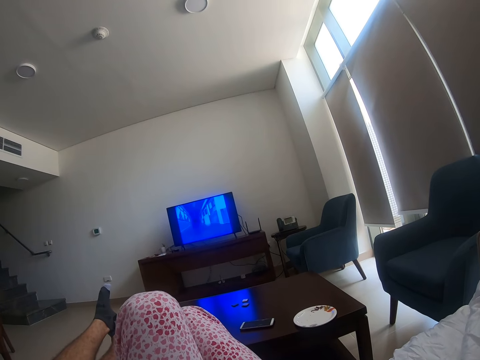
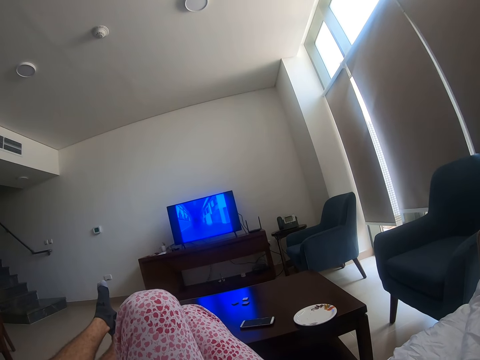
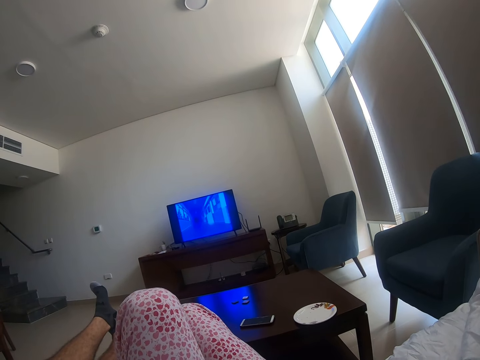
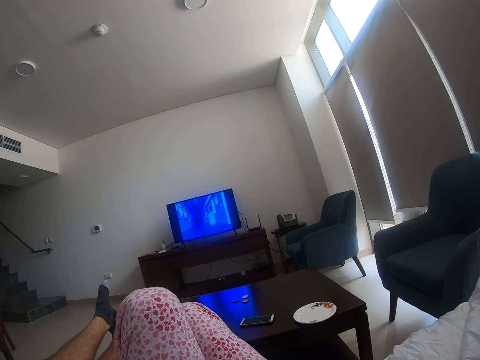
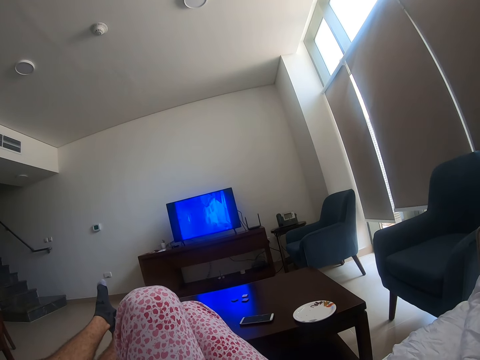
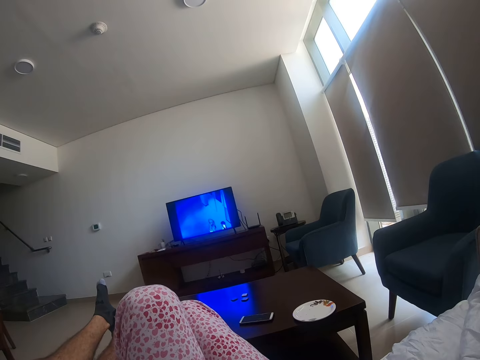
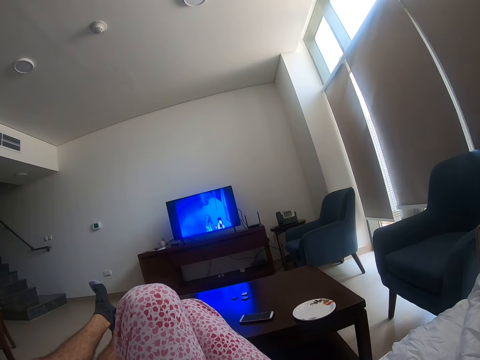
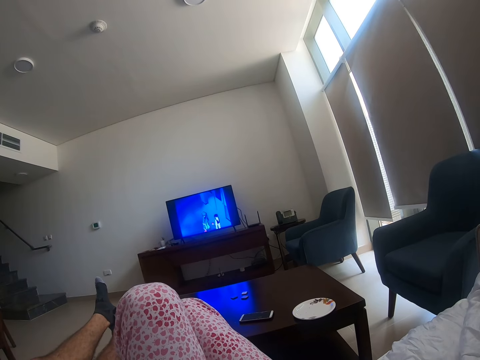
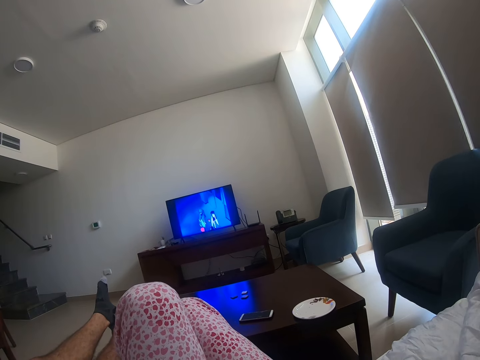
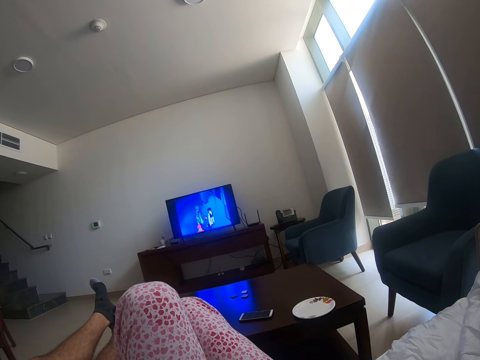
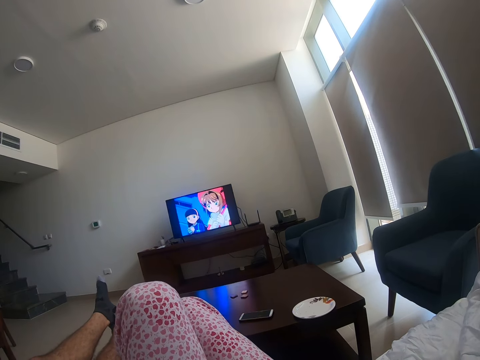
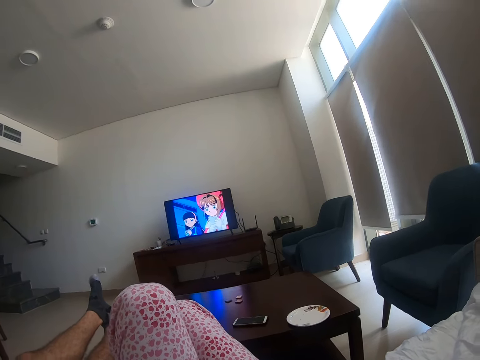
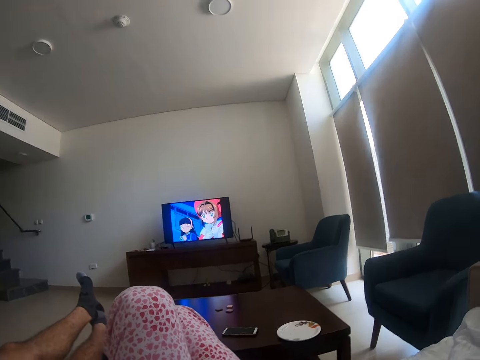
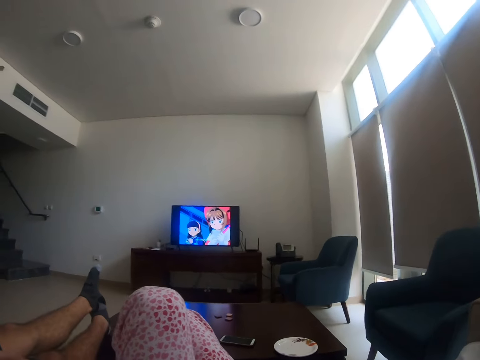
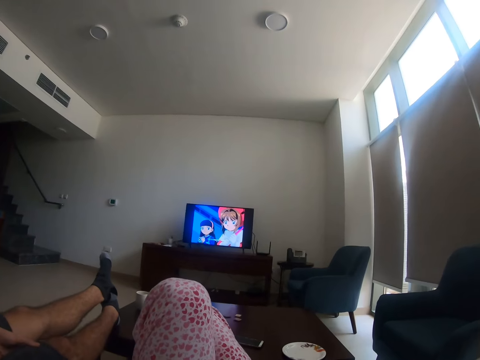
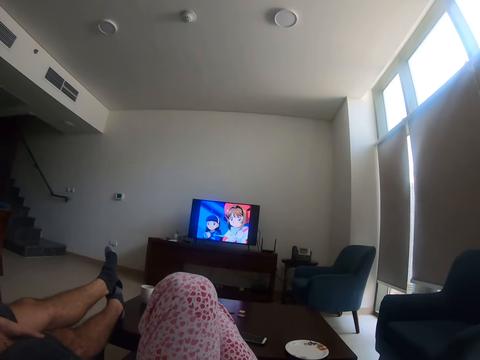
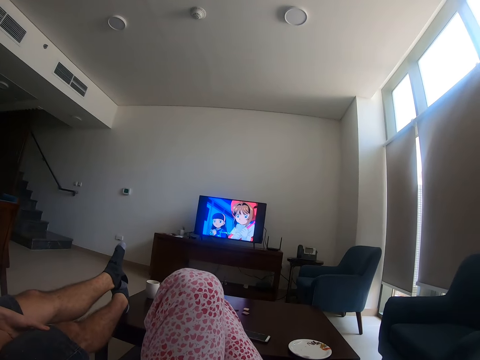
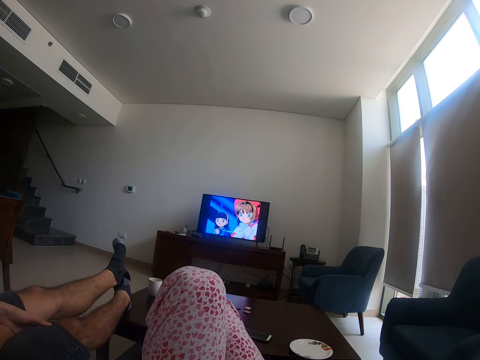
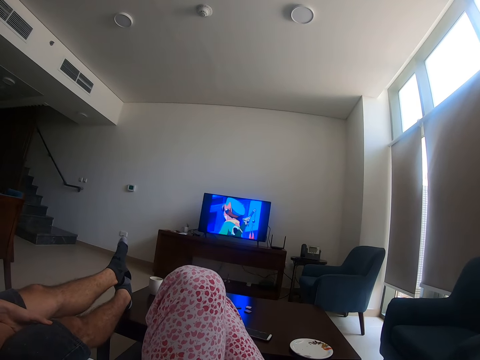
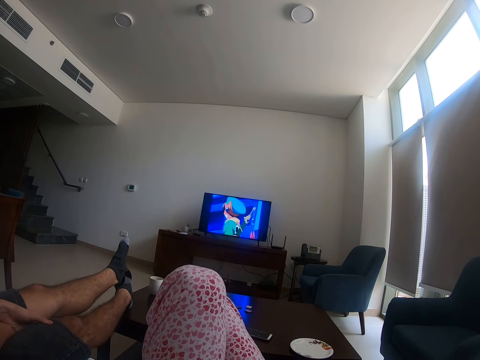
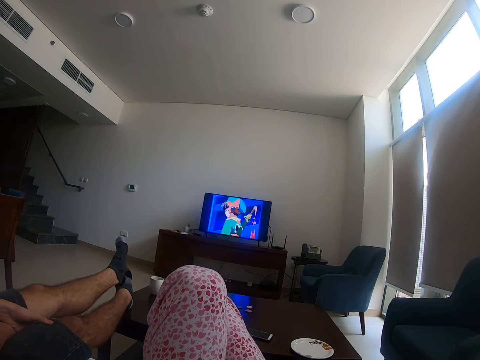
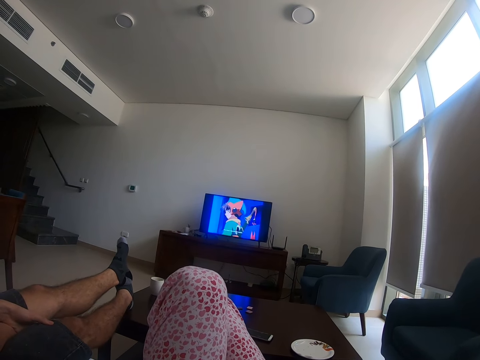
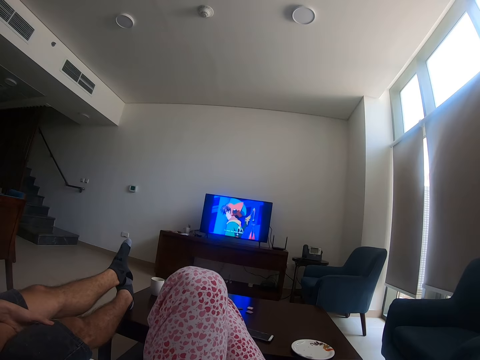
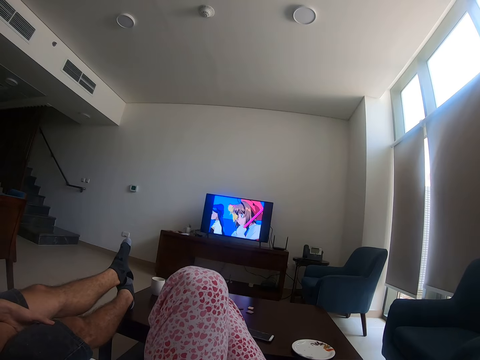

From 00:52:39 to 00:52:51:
The camera wearer moves her body.

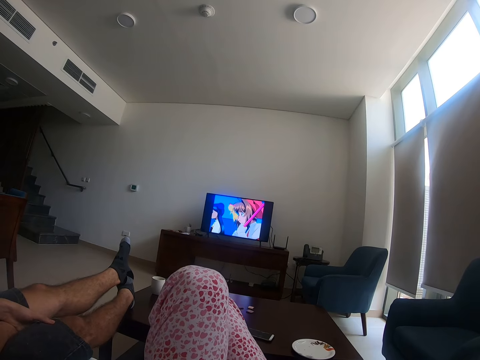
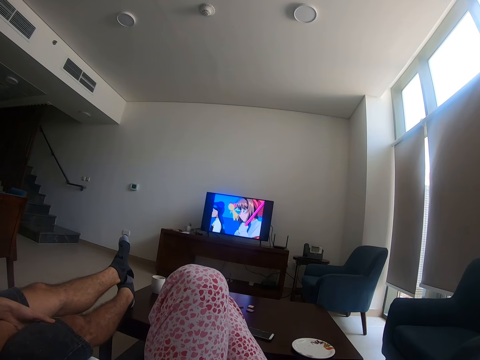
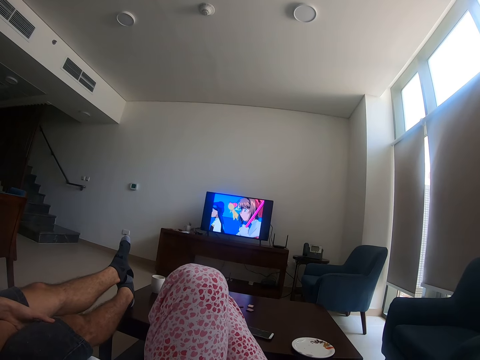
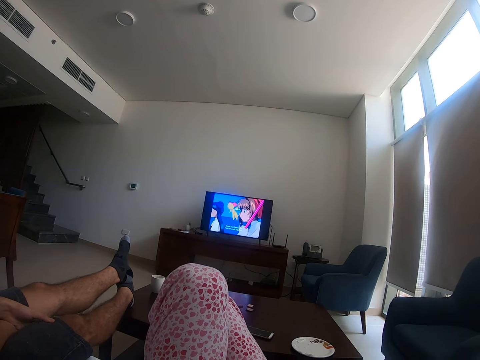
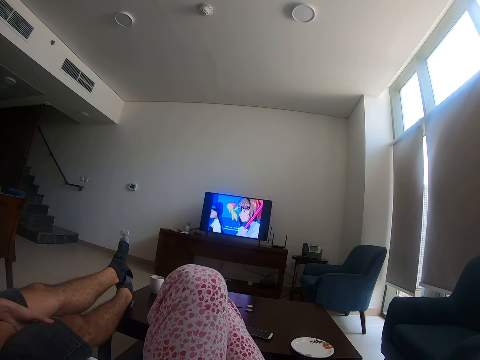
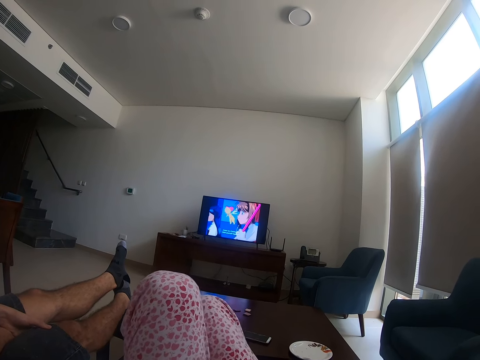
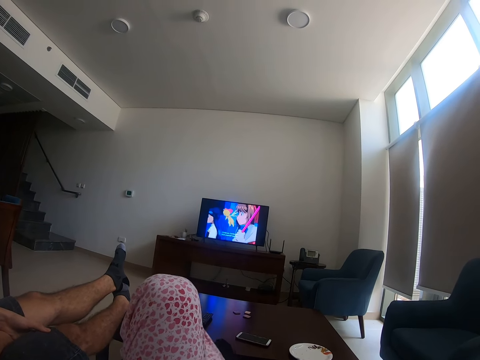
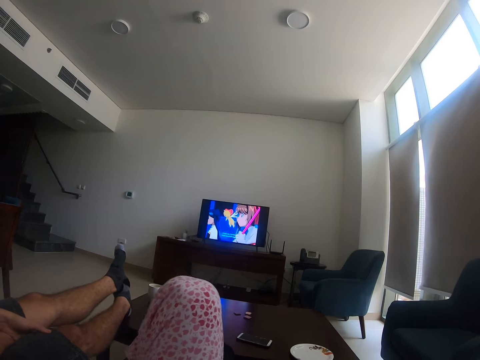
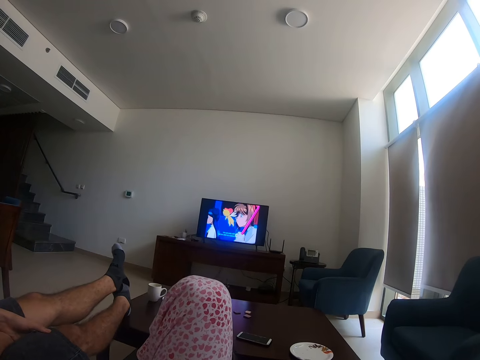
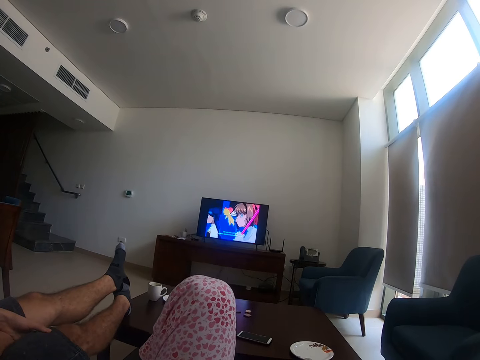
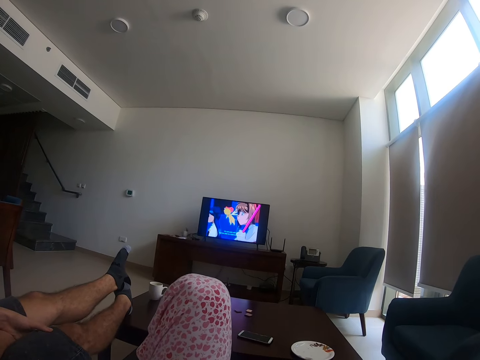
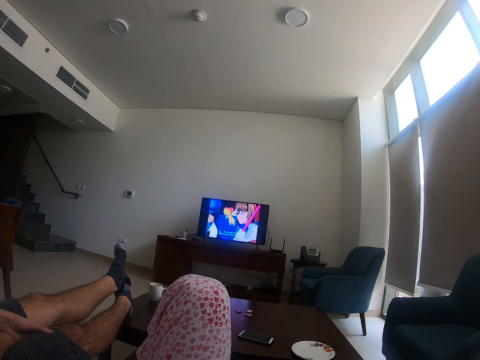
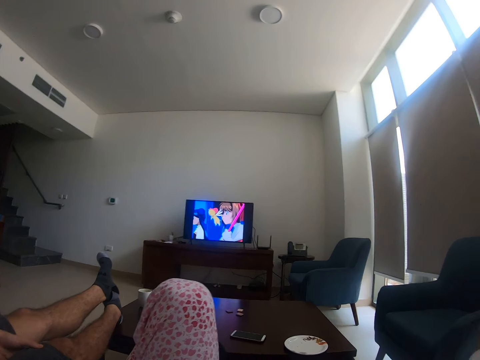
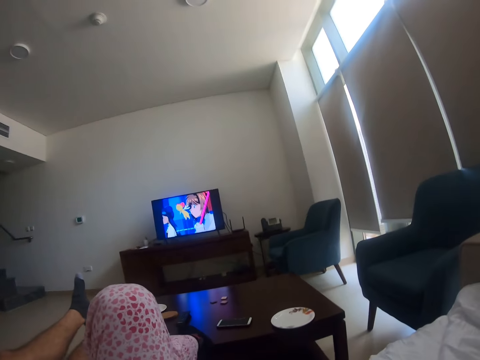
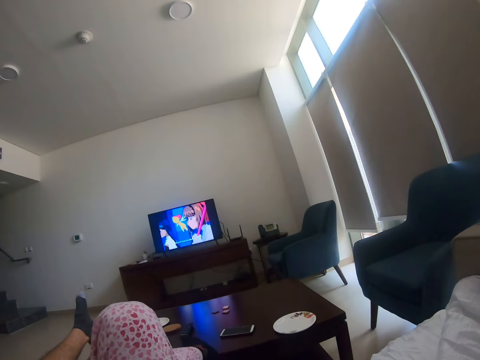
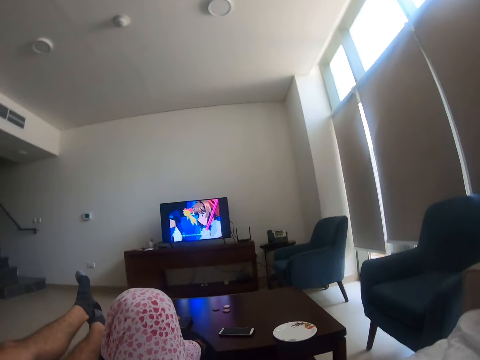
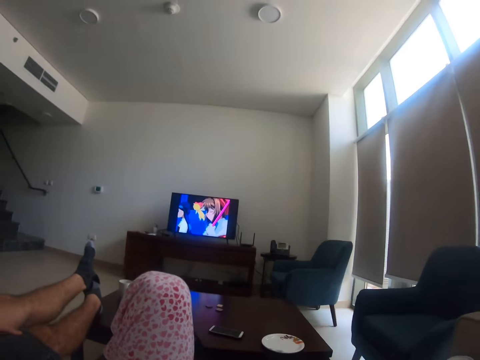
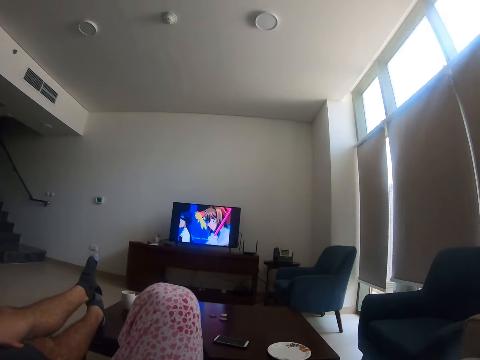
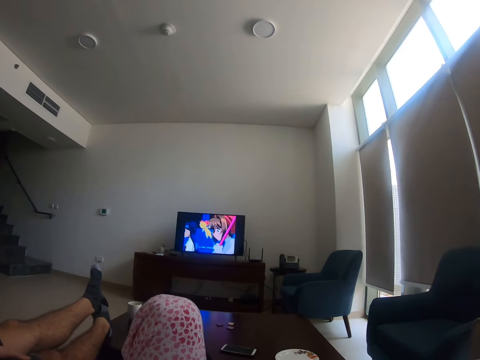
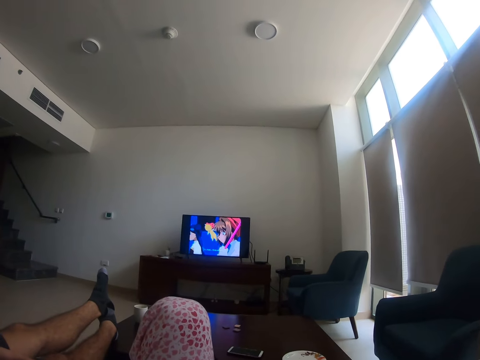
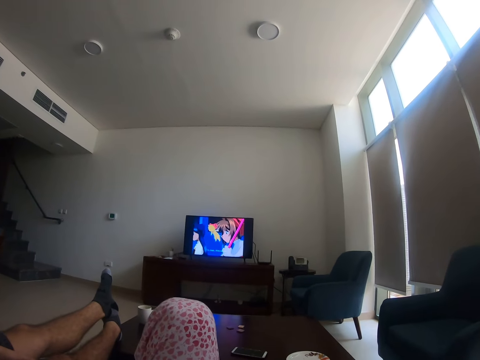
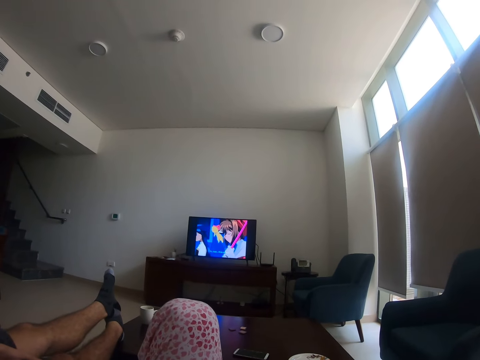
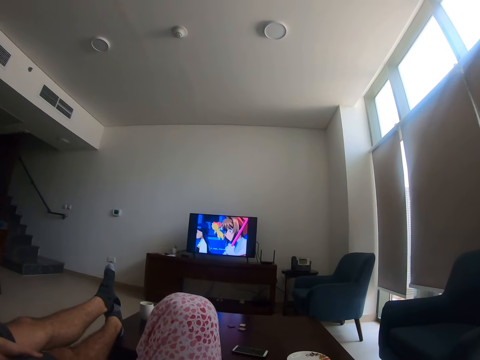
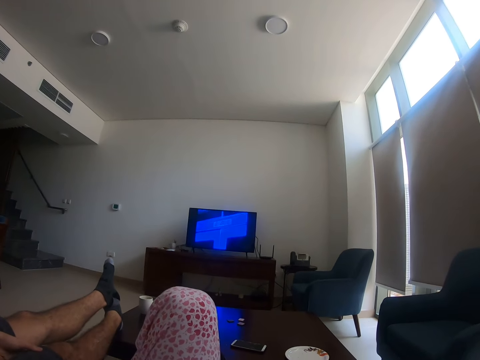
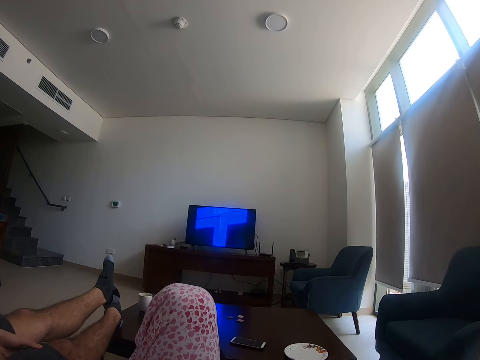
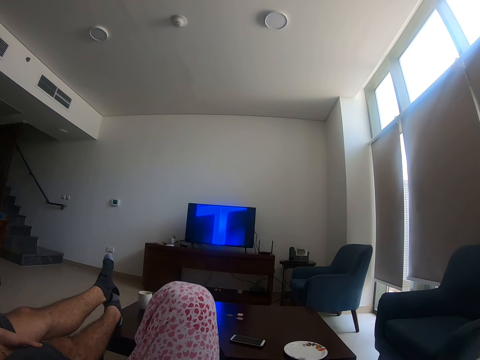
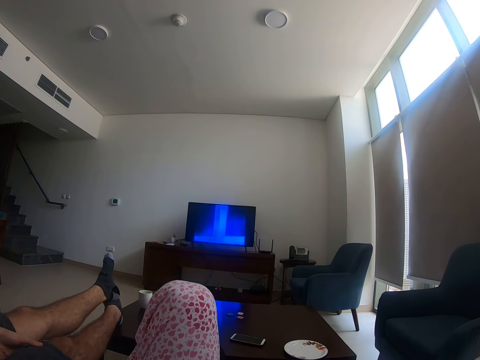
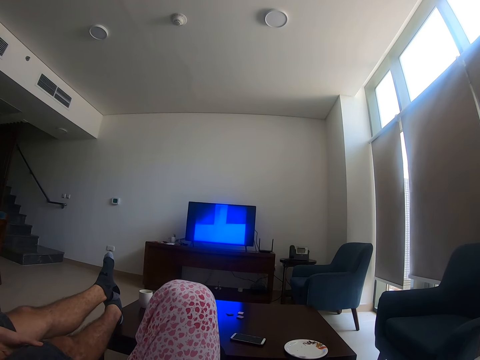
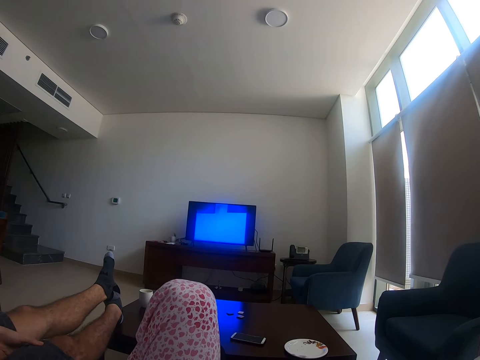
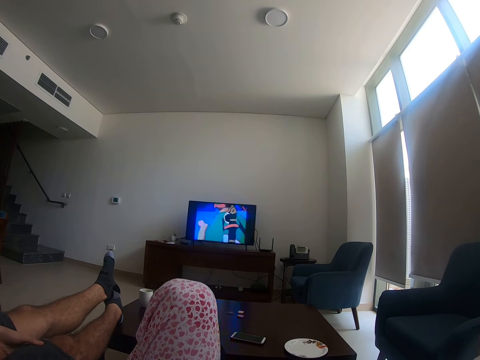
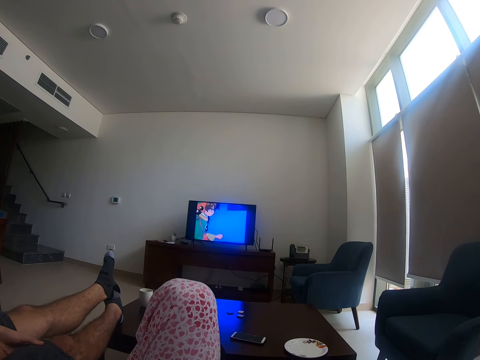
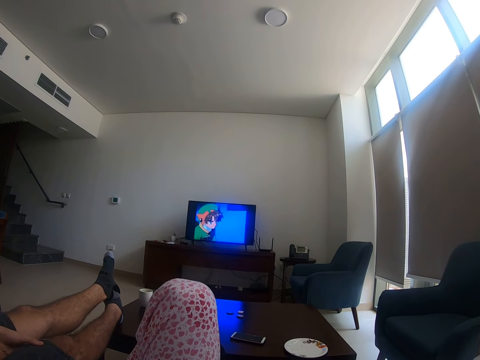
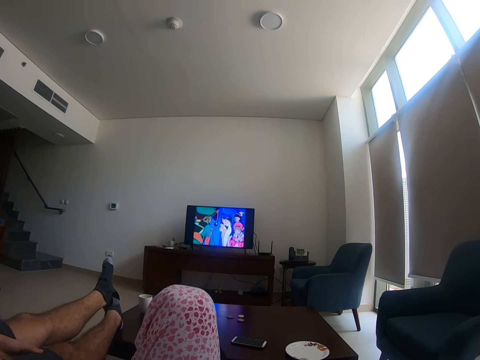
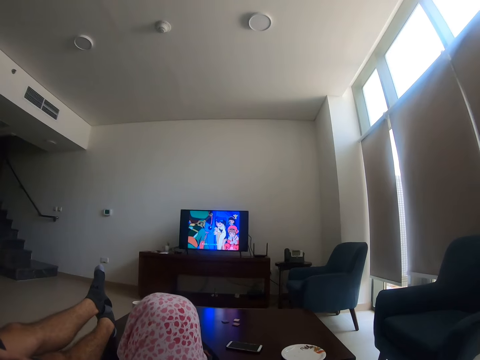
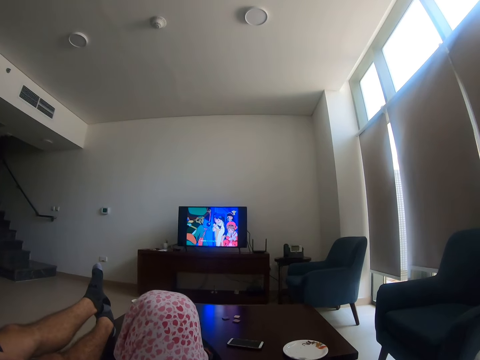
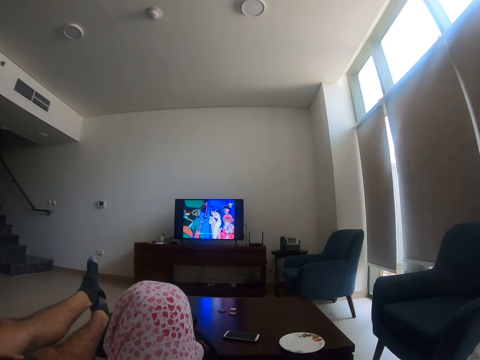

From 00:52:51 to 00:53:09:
The camera wearer puts her right leg down. She moves her left leg.
